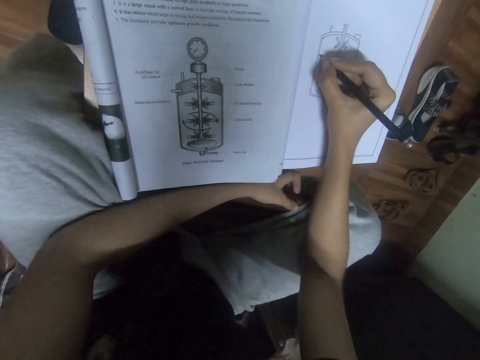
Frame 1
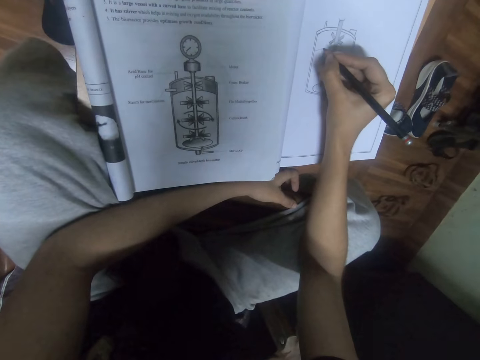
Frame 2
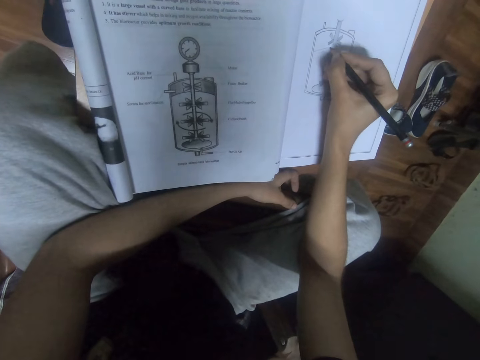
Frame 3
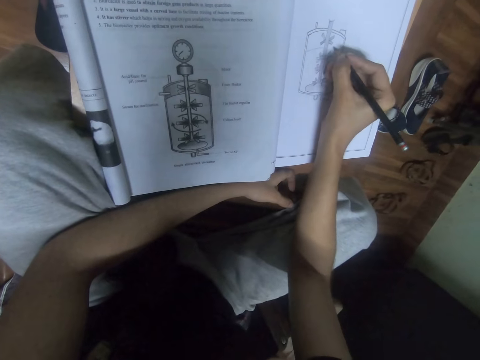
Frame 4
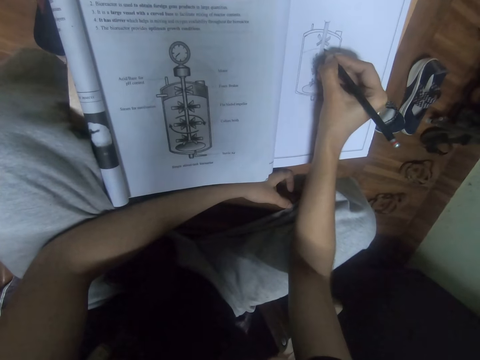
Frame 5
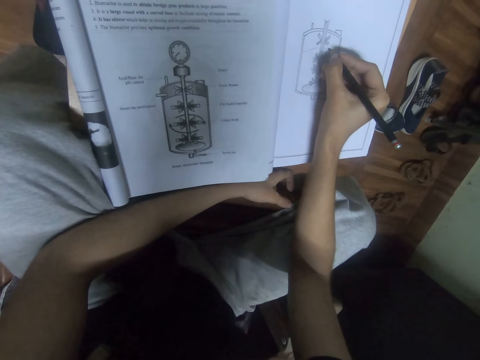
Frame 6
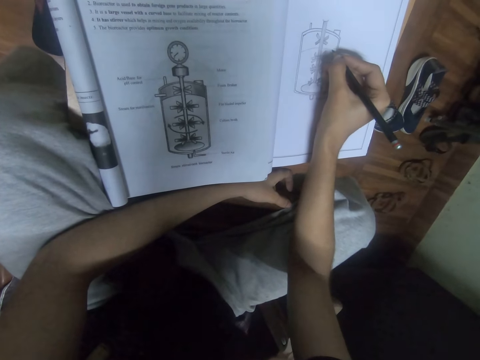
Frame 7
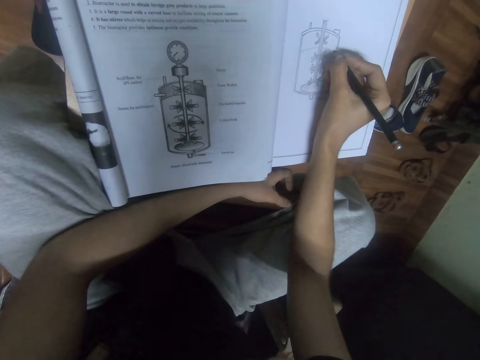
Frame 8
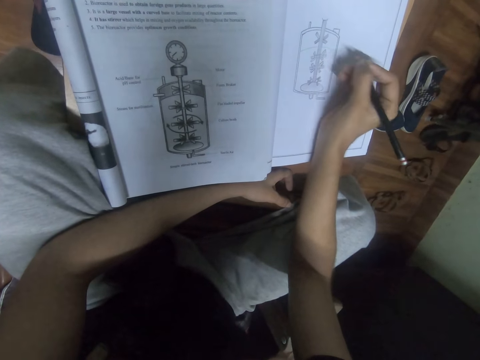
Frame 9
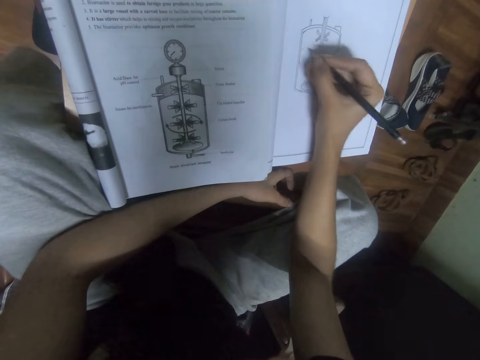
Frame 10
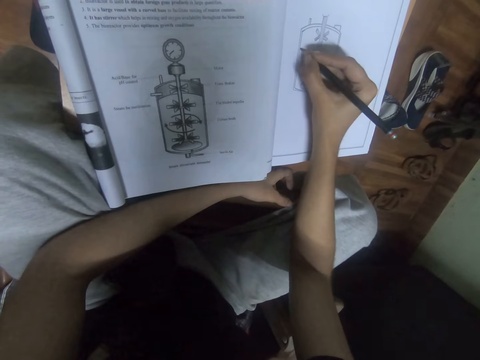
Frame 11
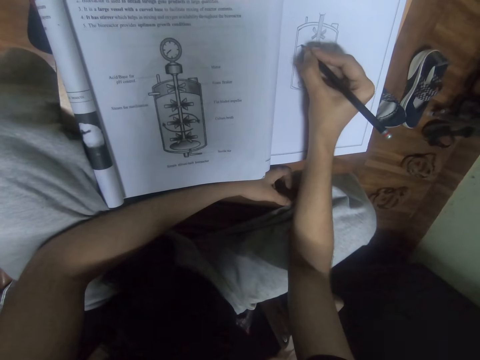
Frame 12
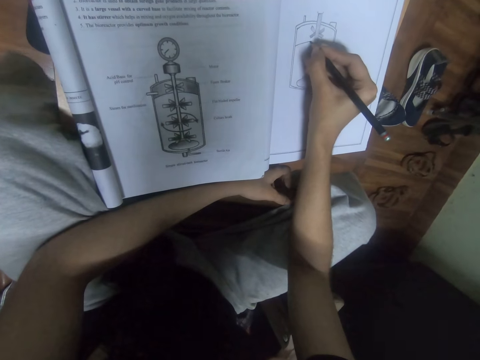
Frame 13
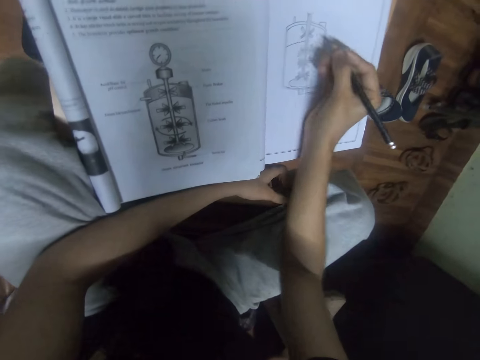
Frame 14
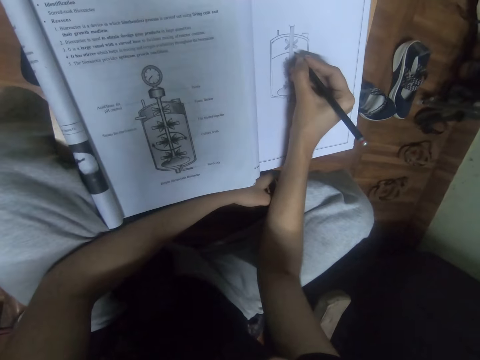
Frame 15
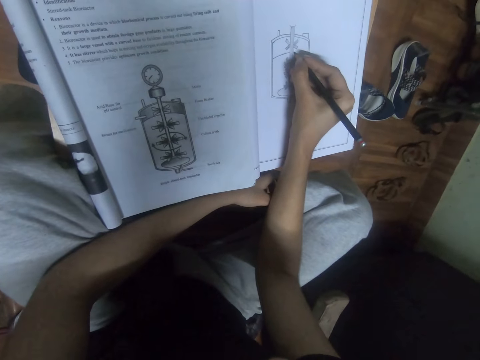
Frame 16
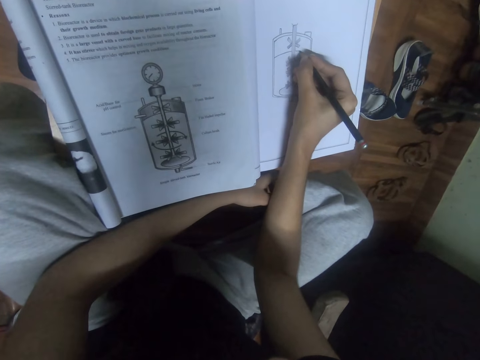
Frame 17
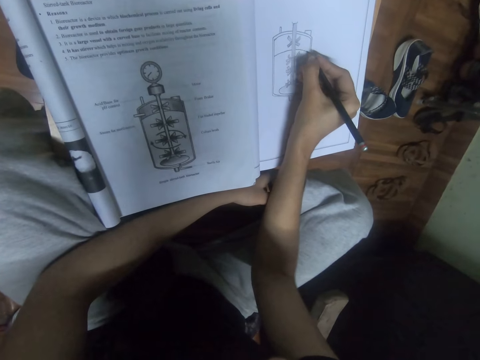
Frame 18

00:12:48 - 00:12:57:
The camera wearer draws.

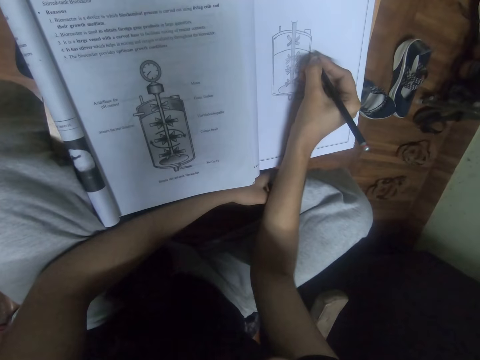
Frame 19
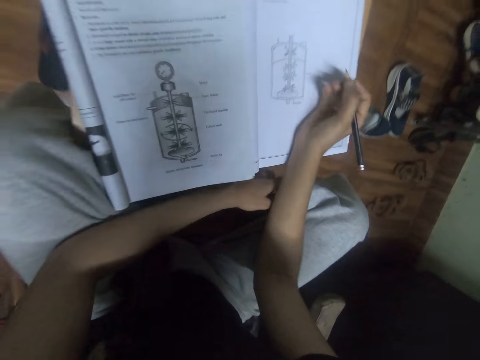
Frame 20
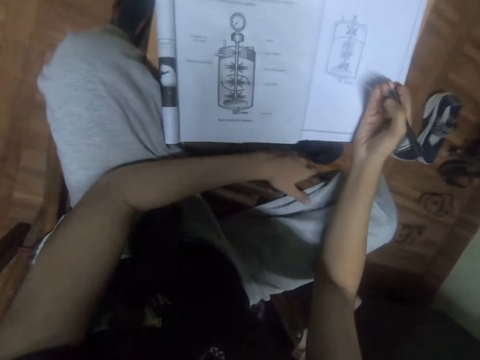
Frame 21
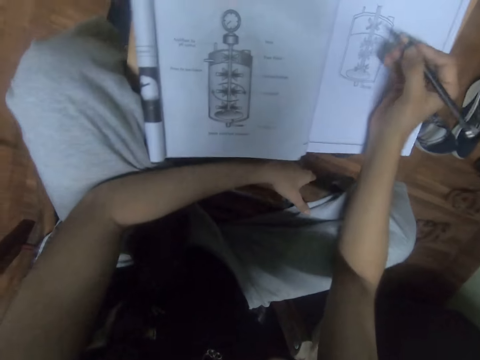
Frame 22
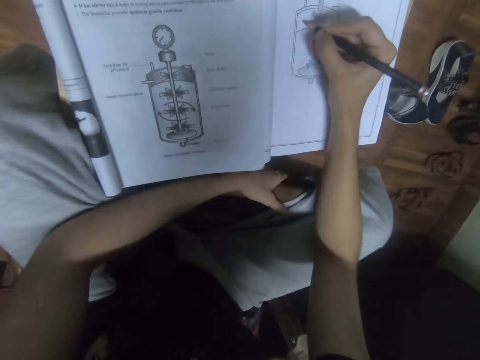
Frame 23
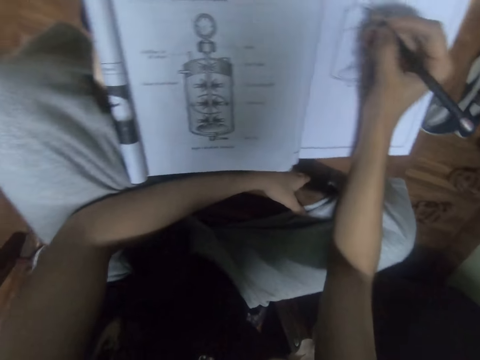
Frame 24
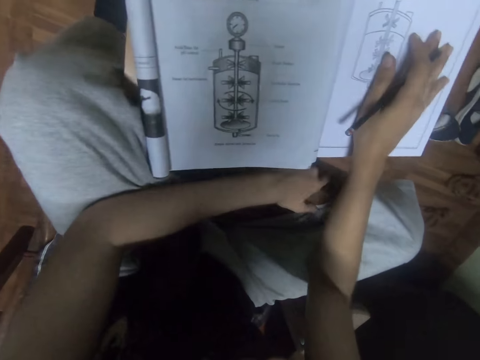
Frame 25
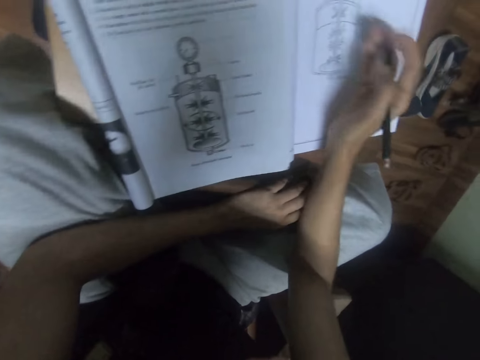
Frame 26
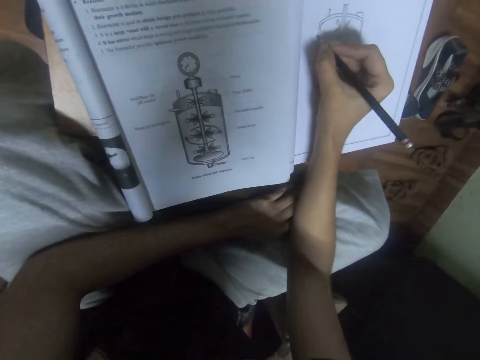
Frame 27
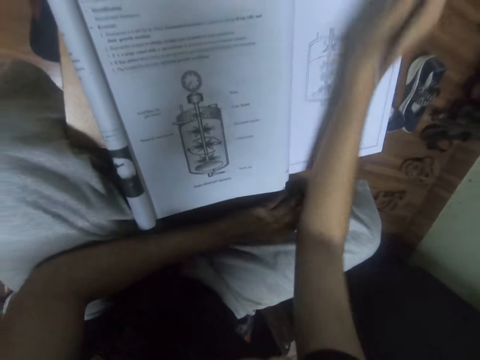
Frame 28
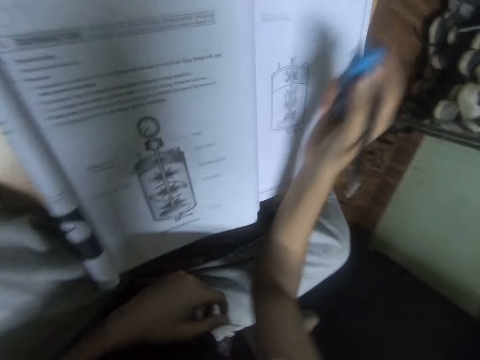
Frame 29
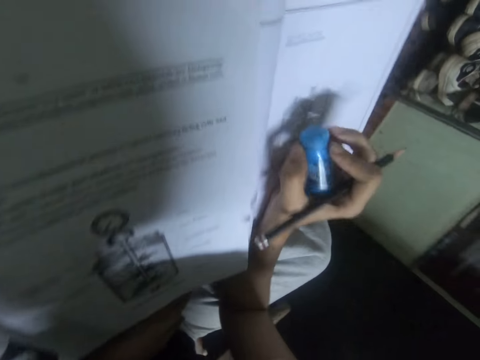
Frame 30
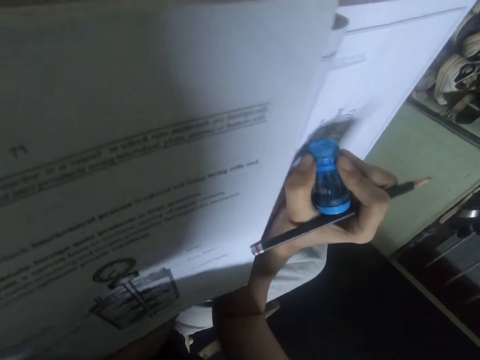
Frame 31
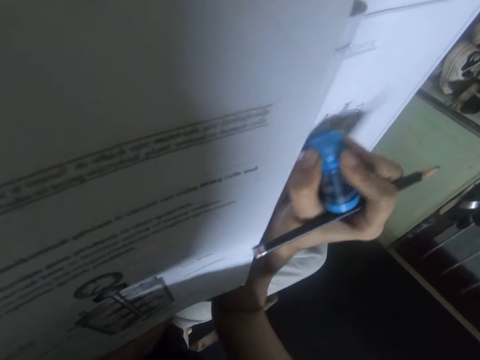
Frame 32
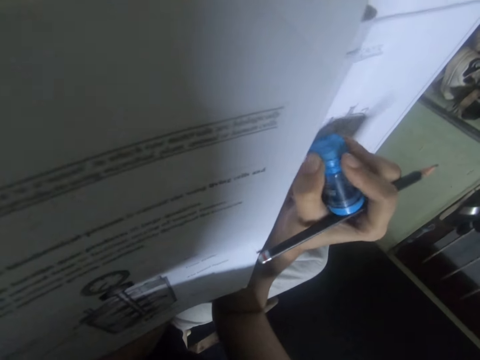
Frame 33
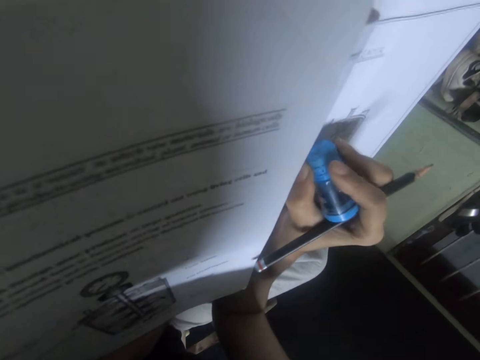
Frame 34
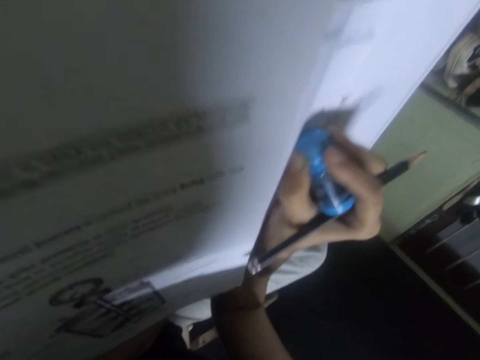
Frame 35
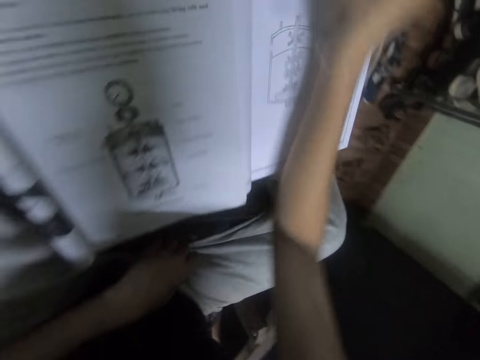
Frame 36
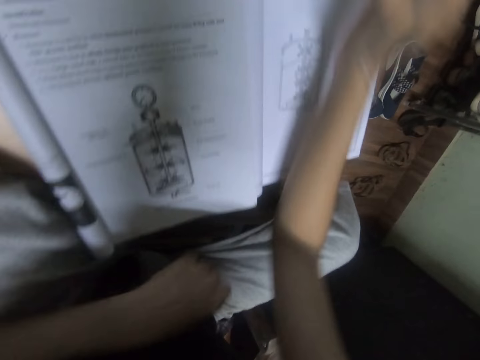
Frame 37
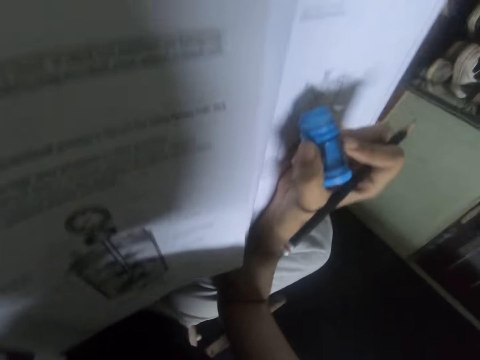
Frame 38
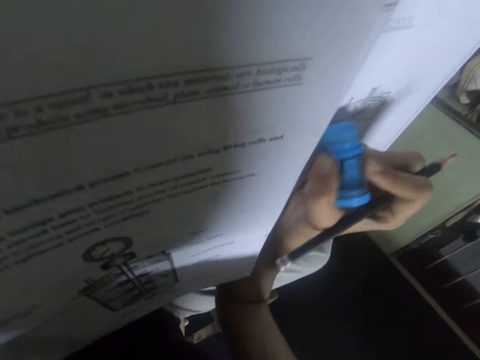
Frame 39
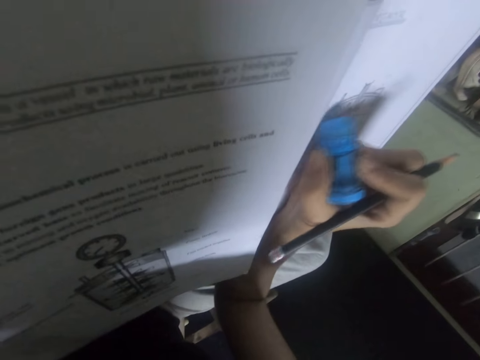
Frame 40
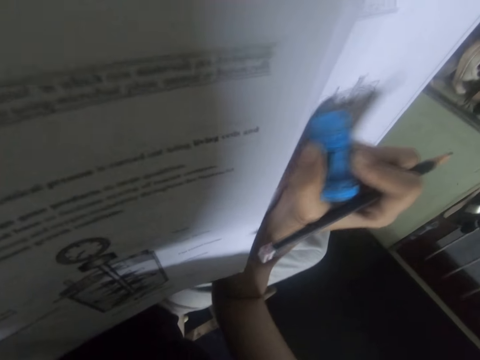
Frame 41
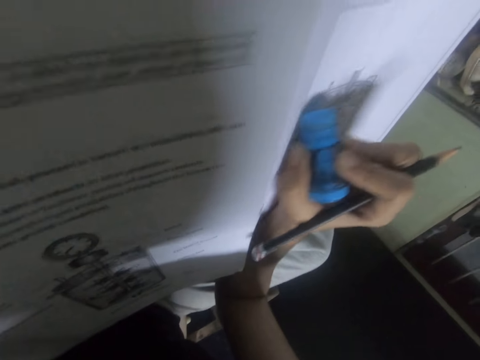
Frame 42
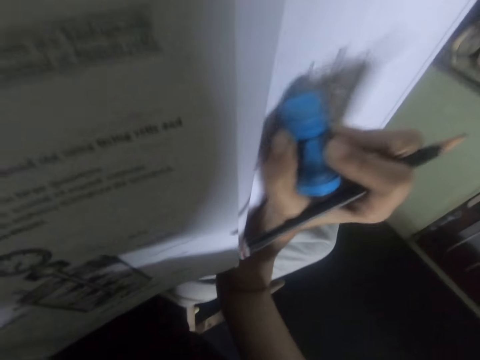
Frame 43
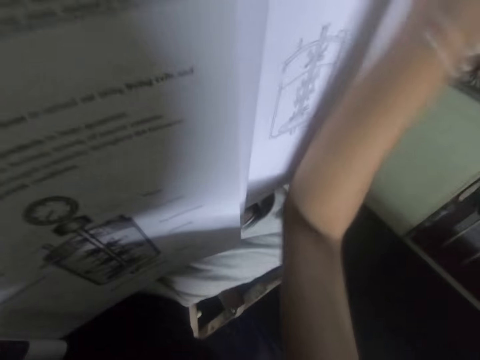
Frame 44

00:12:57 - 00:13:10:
The camera wearer pauses. They move a book, pick up a rubber, erase the drawing, stretch the hand, and rub.

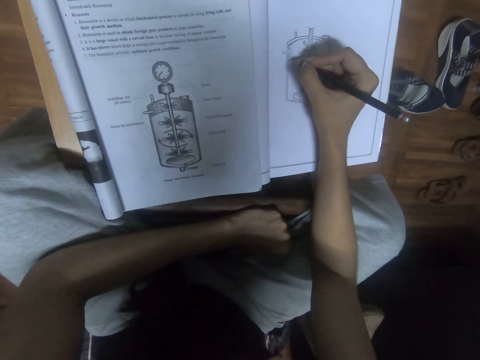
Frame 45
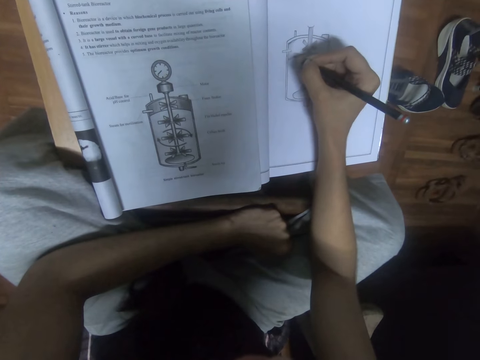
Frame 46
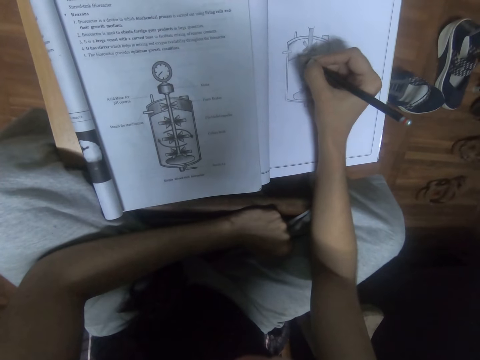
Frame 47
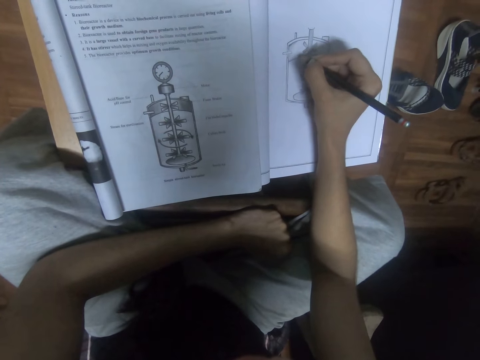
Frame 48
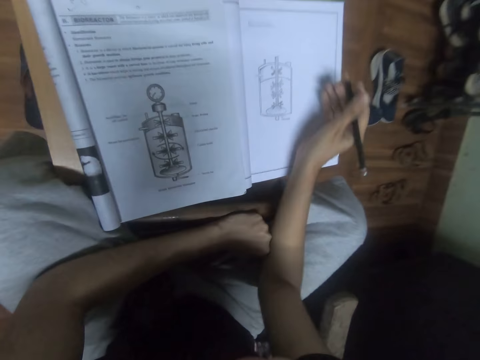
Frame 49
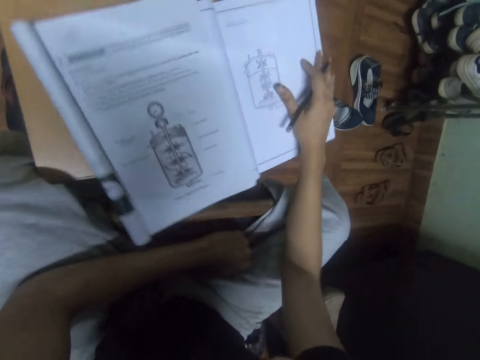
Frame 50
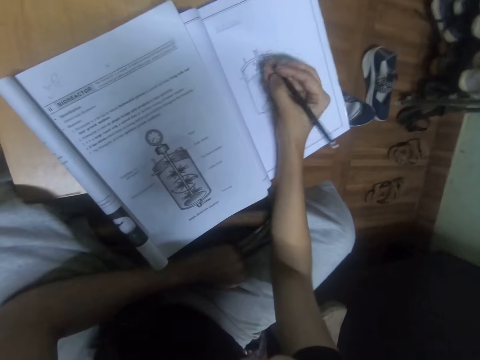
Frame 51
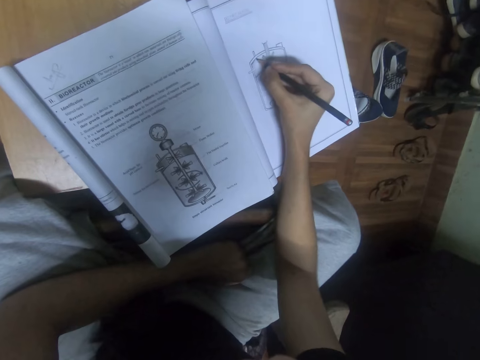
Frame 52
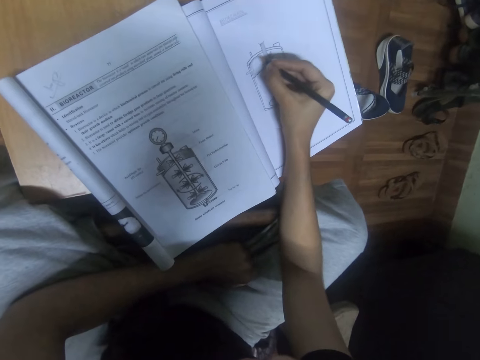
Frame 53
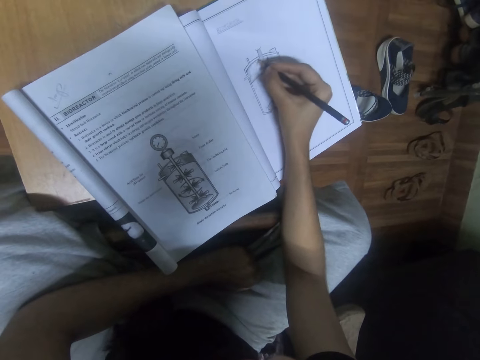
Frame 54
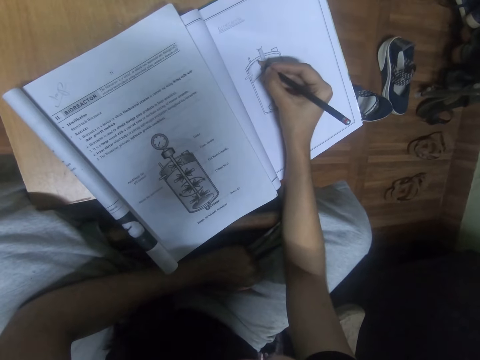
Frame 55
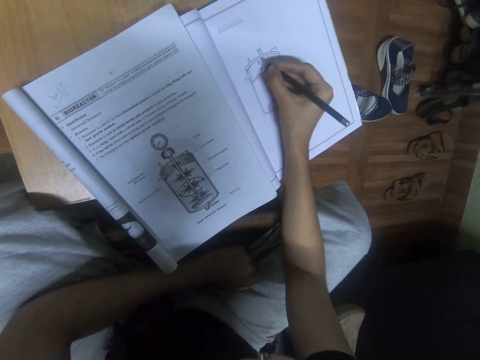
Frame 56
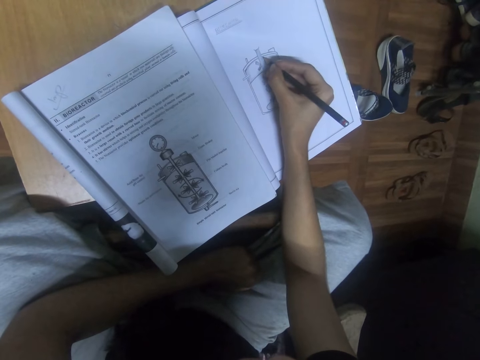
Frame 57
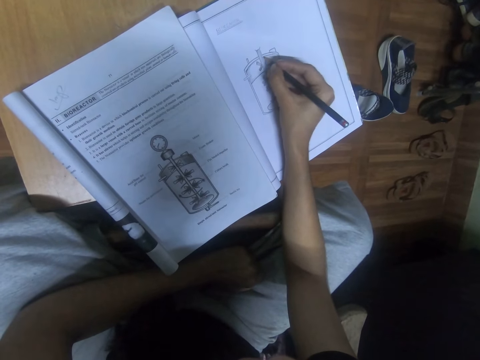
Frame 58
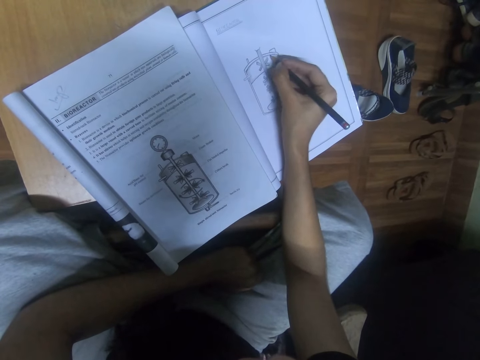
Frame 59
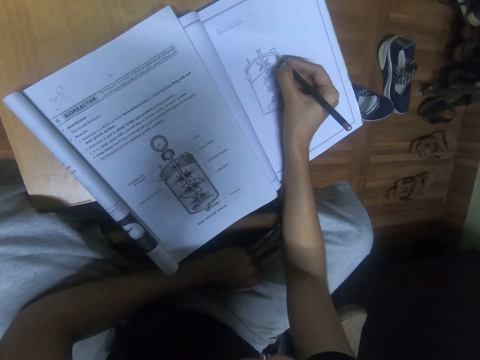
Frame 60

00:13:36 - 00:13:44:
The camera wearer pauses. They move a book. They draw.
